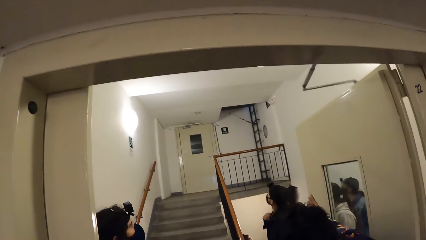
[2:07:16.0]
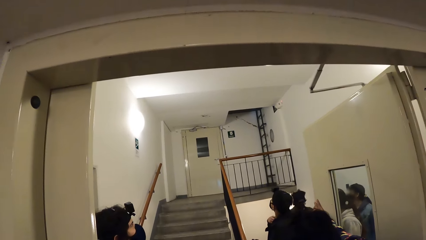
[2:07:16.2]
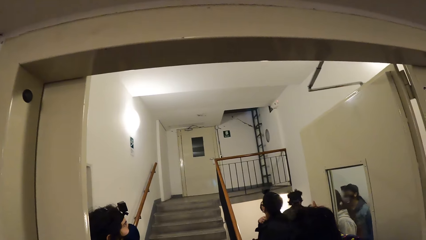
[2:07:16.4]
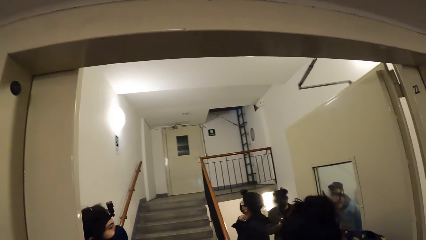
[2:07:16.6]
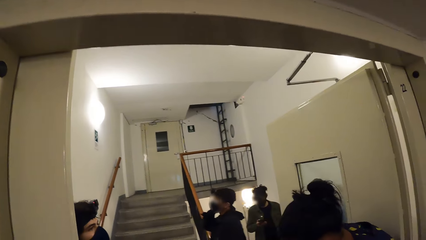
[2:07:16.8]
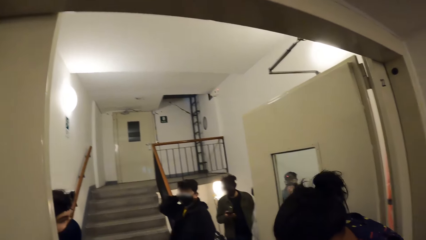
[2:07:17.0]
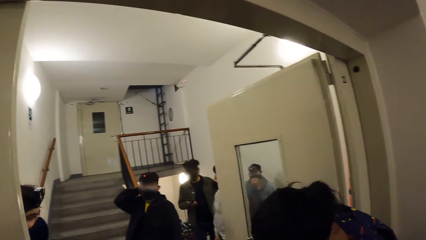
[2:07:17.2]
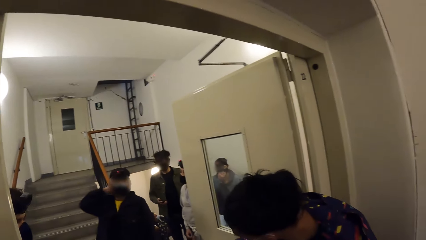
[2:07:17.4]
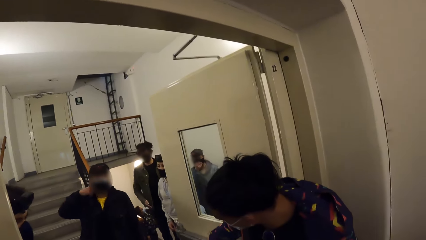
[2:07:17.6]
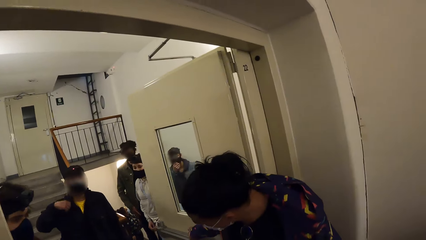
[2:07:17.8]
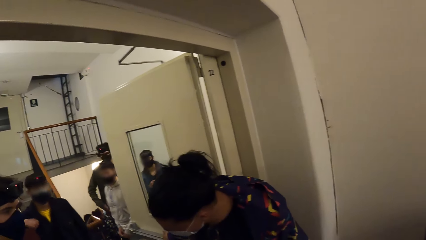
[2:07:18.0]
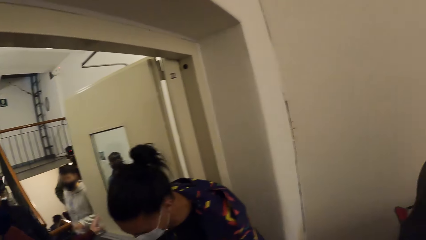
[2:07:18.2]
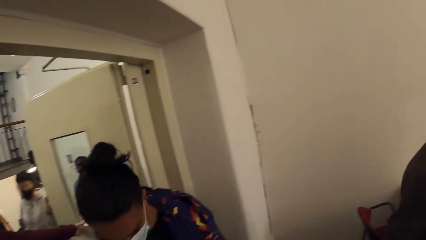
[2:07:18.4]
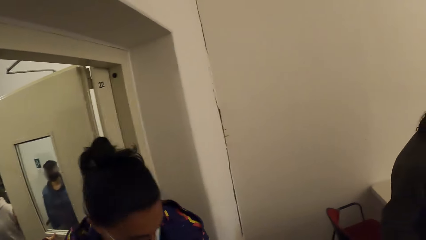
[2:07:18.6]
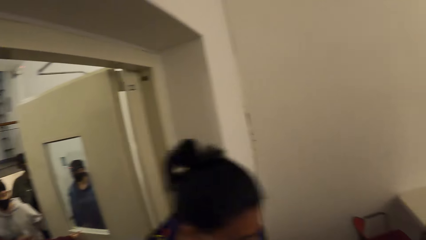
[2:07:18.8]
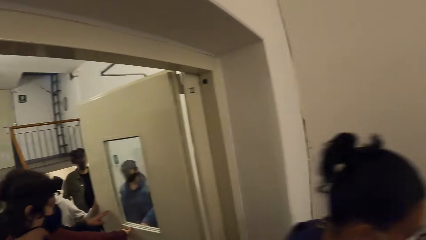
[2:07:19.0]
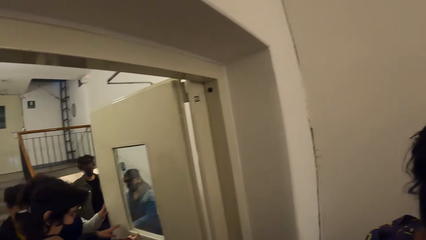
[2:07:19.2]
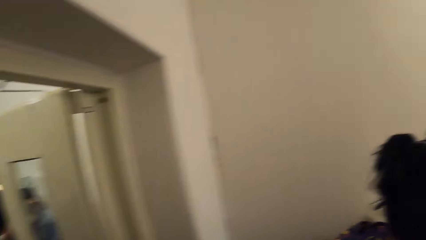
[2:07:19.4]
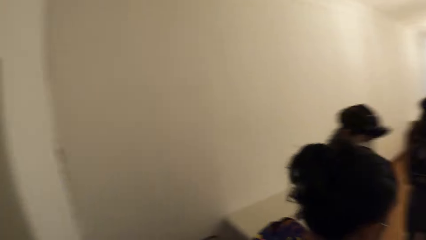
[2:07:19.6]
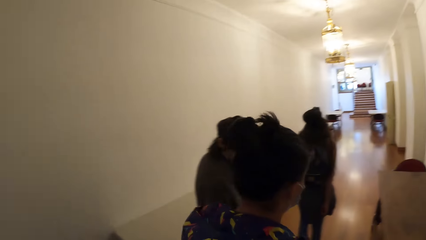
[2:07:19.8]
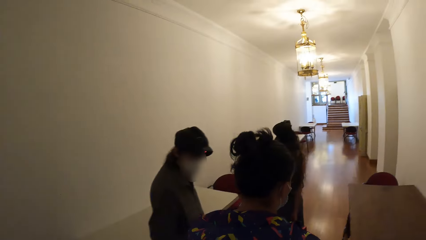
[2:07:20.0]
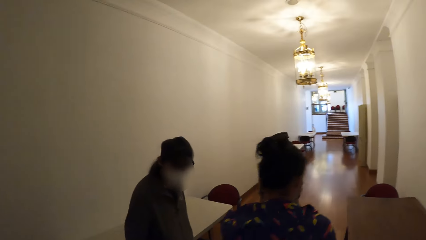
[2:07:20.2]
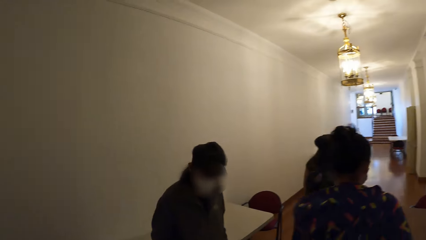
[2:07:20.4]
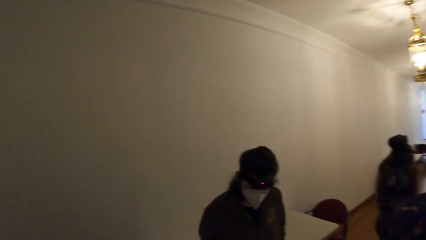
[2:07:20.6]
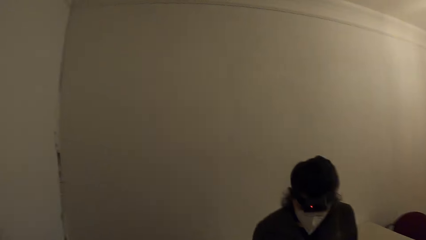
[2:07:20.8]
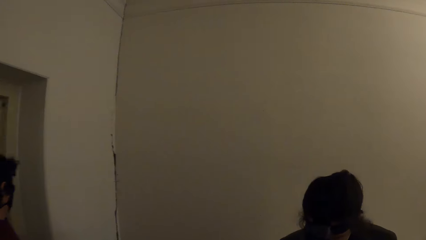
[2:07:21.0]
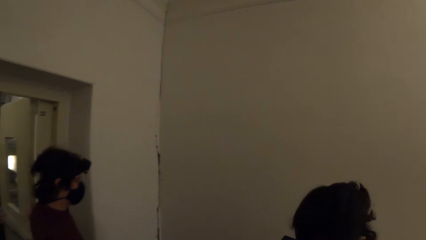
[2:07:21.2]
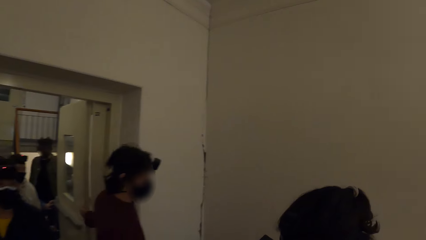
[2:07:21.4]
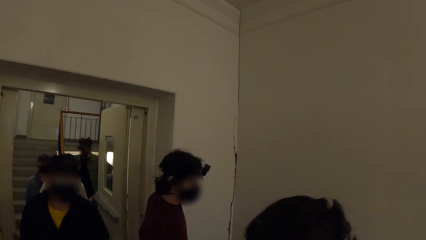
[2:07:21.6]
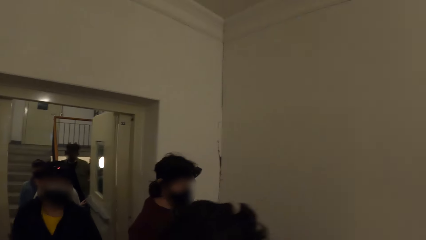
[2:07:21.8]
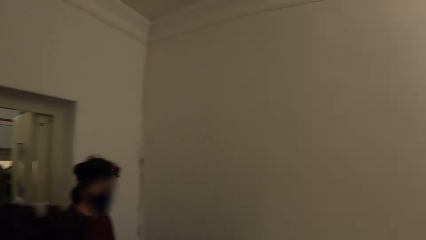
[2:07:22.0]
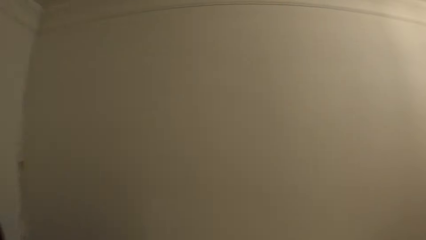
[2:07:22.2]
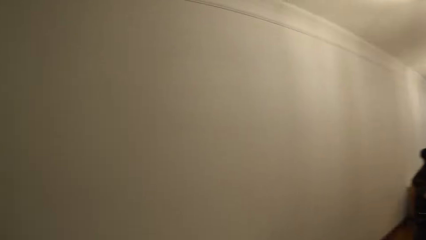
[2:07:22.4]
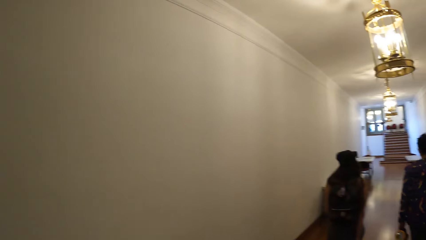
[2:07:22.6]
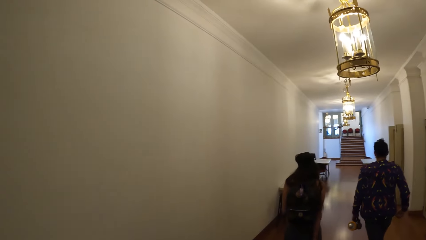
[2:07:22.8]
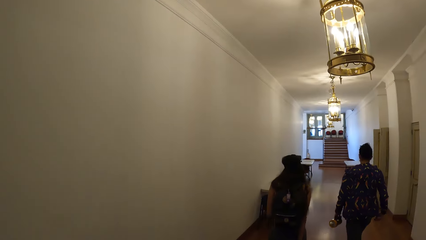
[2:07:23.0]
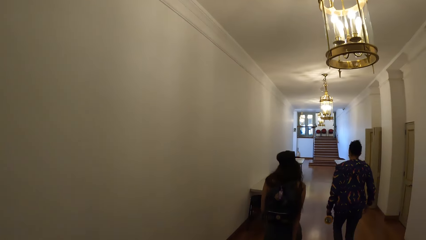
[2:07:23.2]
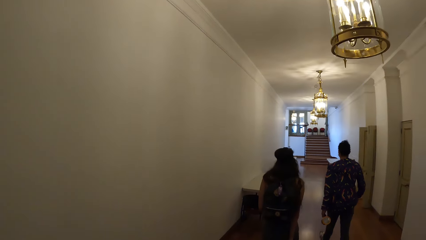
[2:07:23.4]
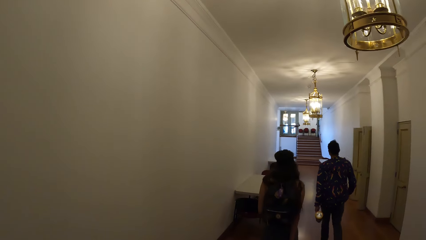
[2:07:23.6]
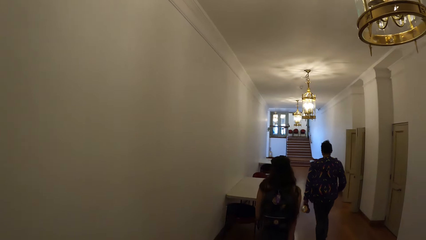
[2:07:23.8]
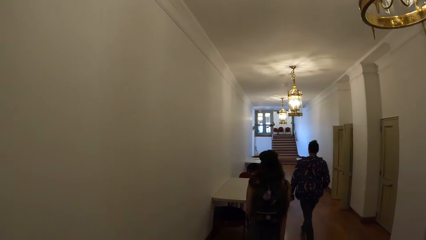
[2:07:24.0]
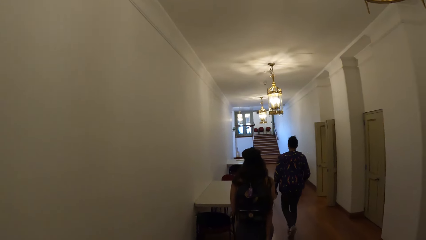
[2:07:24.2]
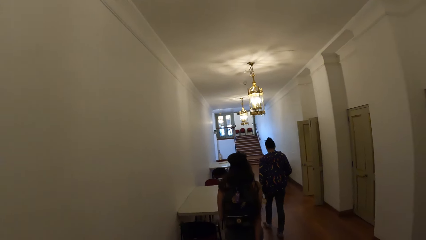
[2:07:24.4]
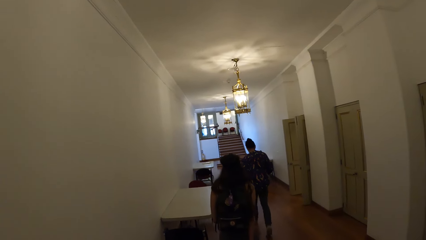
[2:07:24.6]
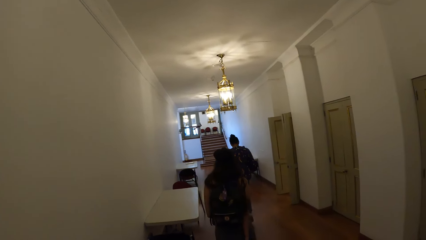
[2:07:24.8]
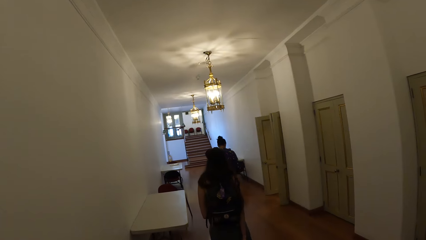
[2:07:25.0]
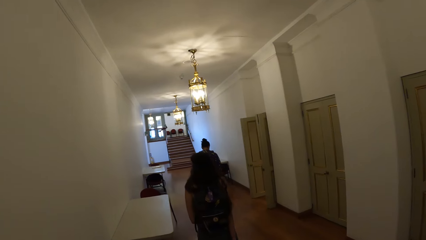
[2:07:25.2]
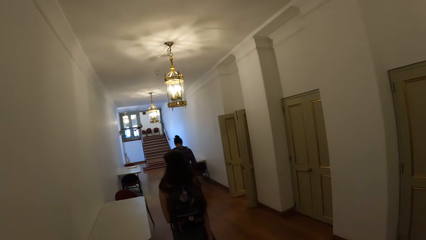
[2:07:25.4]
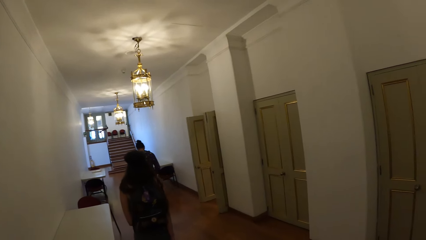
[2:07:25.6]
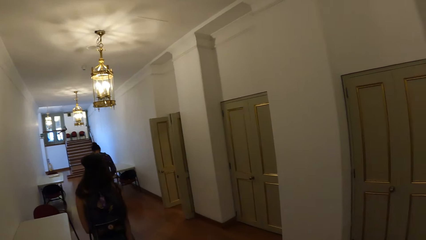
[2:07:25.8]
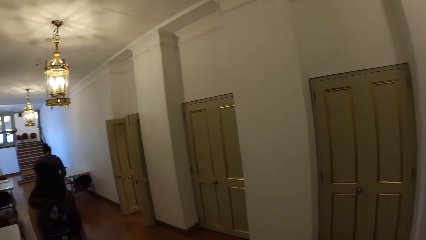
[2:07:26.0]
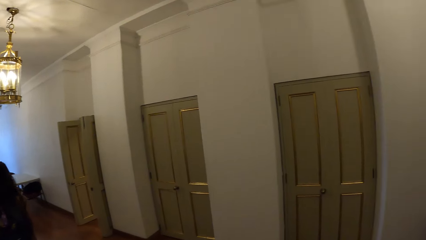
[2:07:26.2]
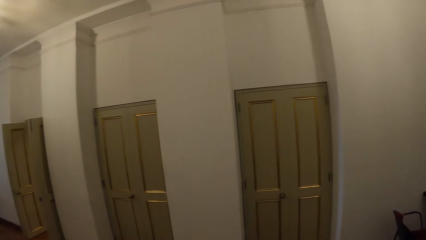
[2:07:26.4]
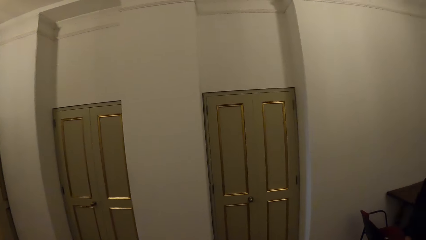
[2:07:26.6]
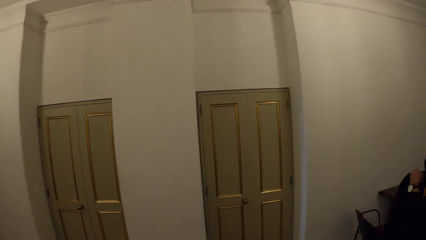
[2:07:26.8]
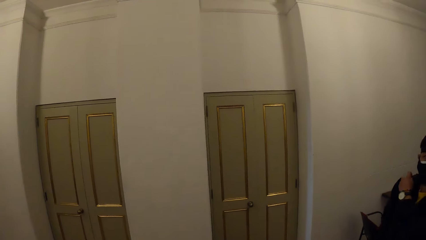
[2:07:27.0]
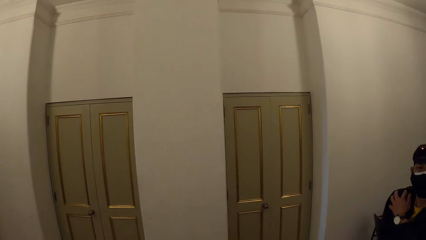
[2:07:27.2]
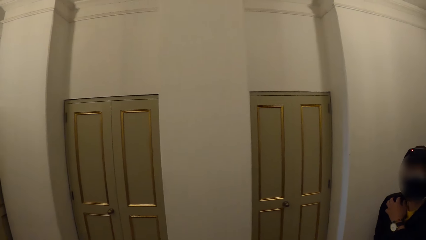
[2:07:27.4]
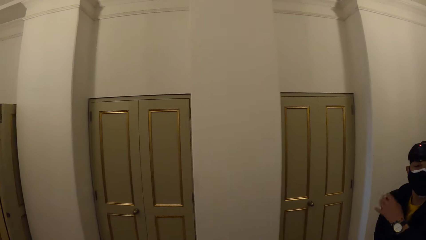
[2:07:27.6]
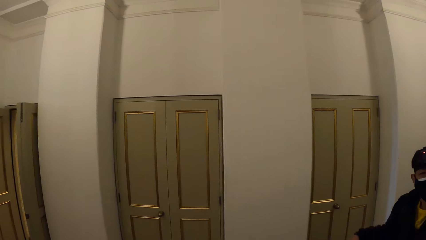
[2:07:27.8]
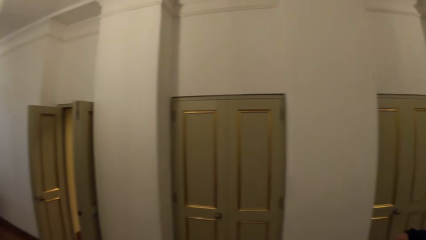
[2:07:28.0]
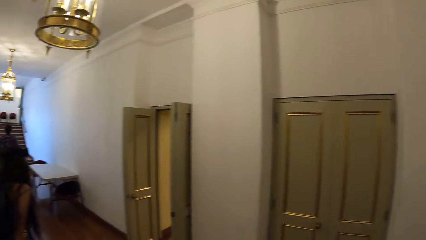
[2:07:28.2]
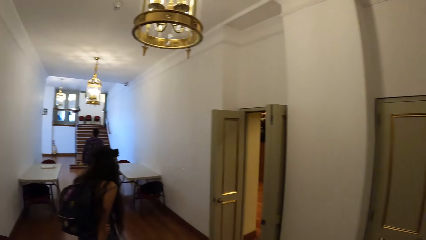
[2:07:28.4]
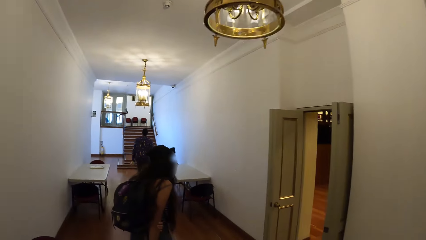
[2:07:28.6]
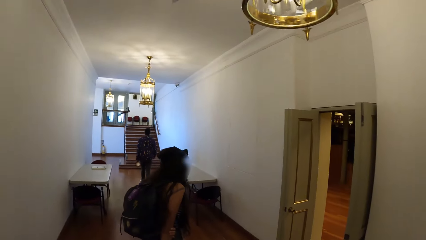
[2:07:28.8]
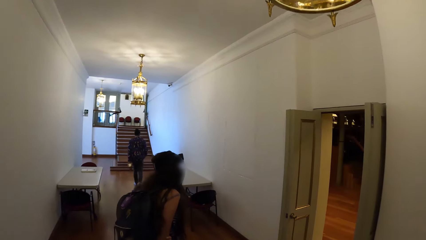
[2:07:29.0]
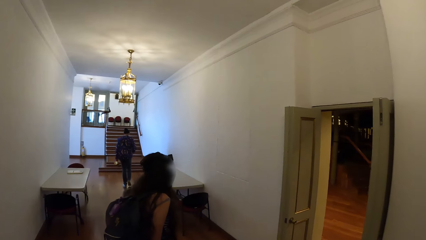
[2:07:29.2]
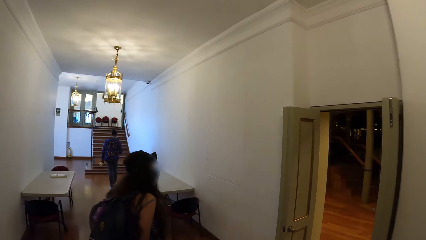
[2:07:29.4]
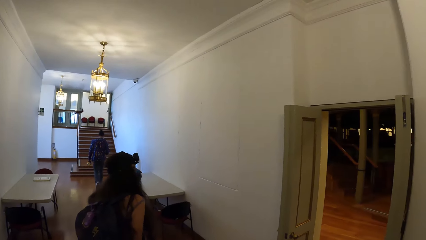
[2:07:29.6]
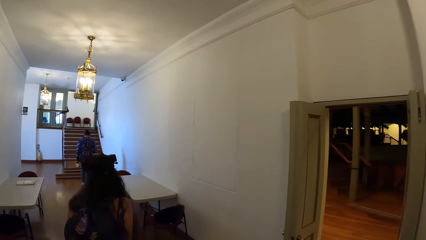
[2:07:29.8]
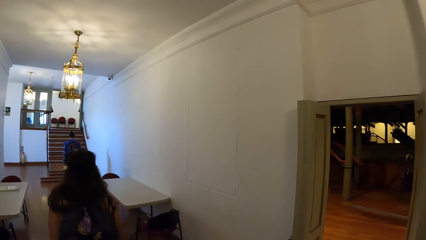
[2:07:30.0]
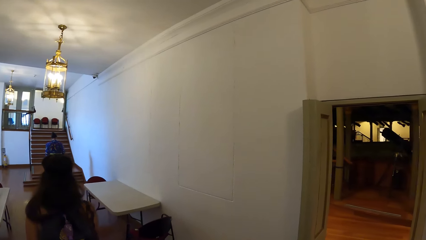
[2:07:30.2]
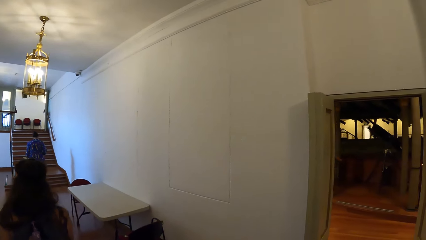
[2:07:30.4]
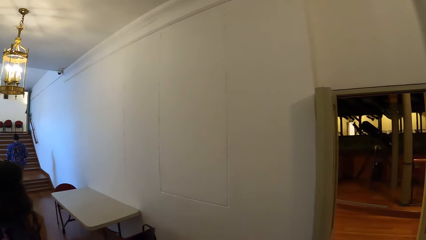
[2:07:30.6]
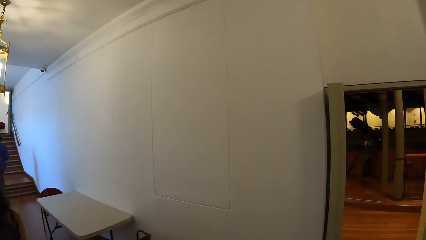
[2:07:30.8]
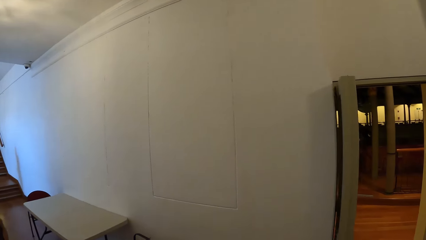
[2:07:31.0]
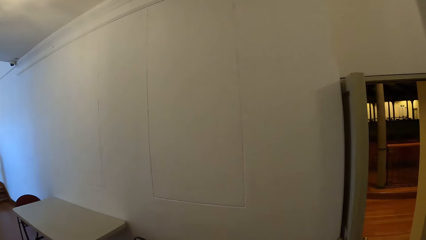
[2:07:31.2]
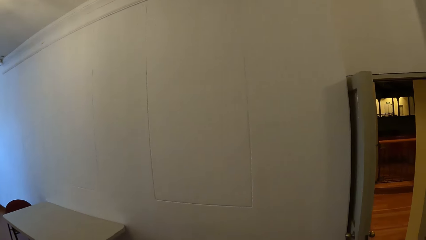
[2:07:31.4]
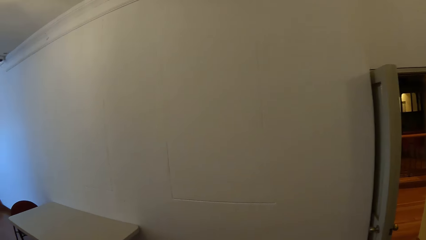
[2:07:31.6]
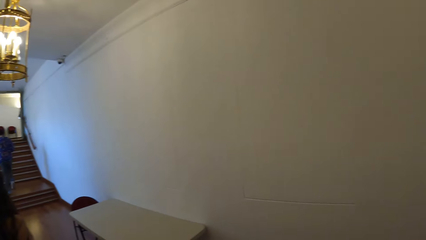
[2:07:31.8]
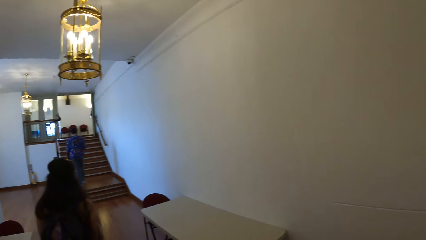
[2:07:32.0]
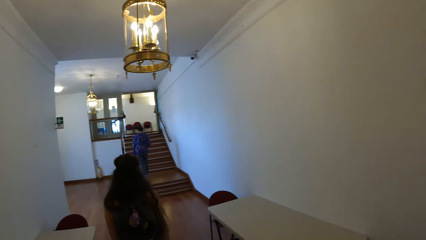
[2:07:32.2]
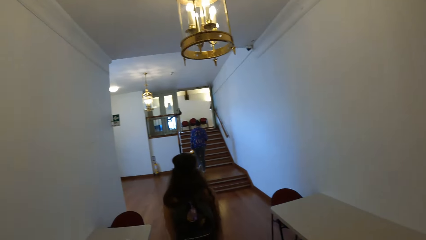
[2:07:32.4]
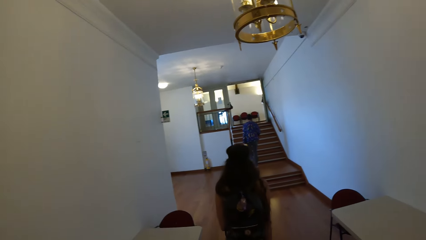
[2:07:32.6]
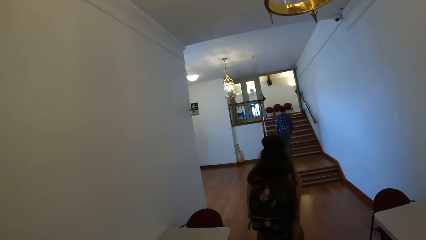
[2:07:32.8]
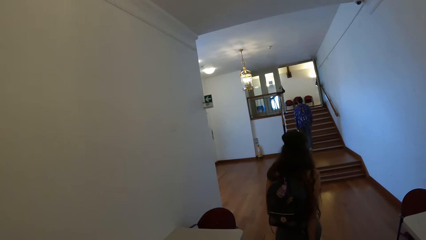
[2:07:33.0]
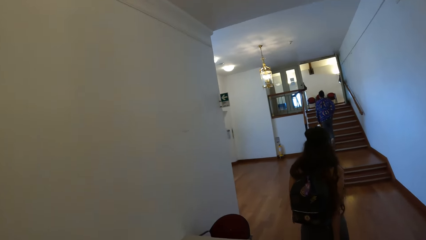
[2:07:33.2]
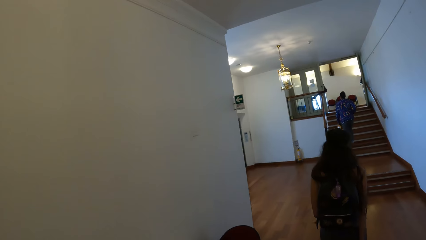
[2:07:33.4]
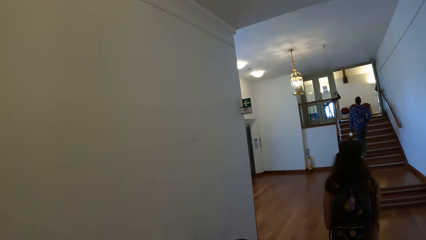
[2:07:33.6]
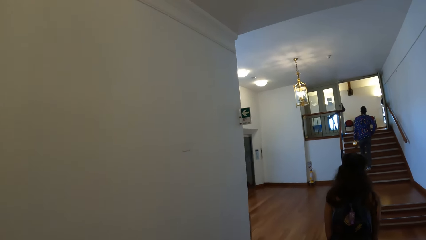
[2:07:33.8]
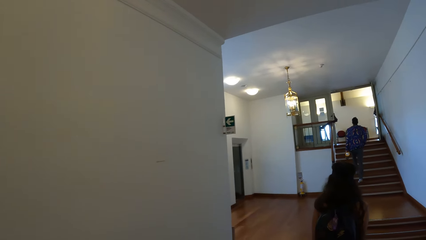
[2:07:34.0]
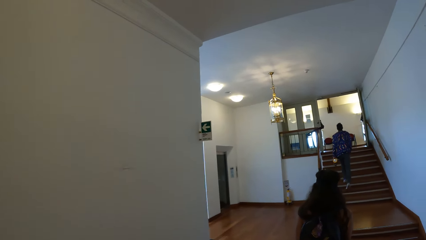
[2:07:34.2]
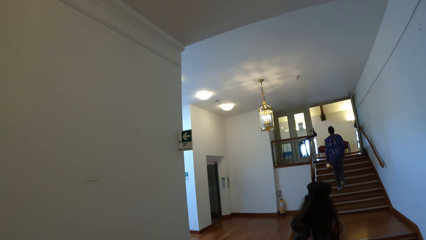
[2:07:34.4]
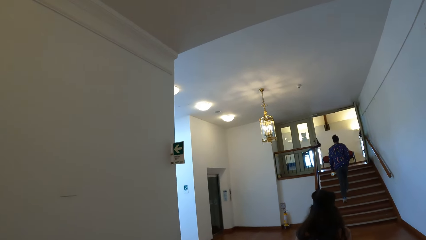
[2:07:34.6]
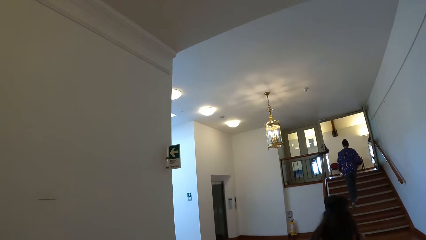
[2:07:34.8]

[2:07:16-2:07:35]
The camera wearer turns right. They walk forward. They turn left. They turn right. They walk forward. They turn right. They converse with a man. They turn left. They walk forward. They look right. They look forward.
